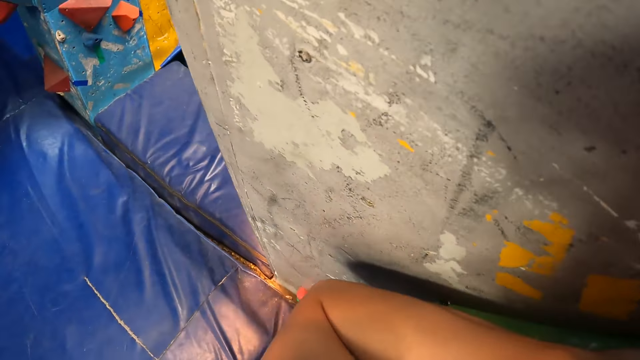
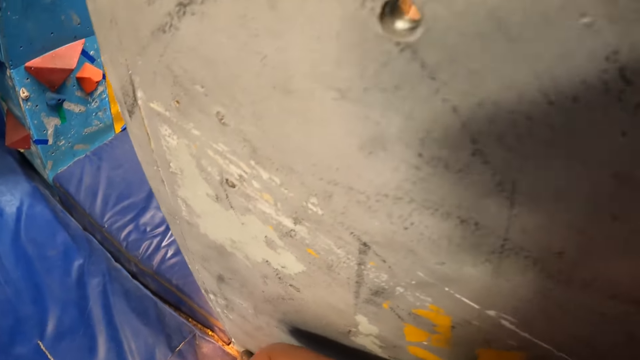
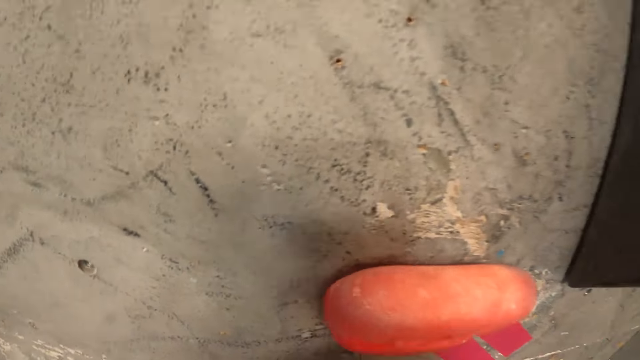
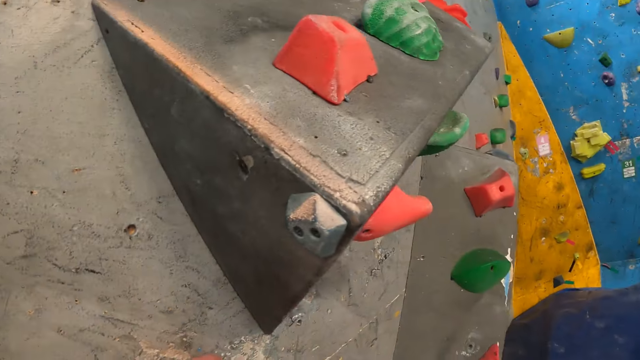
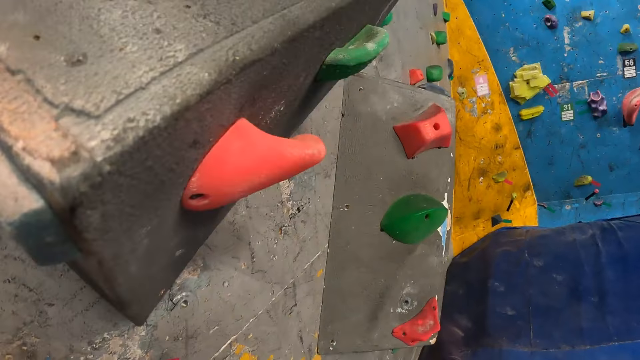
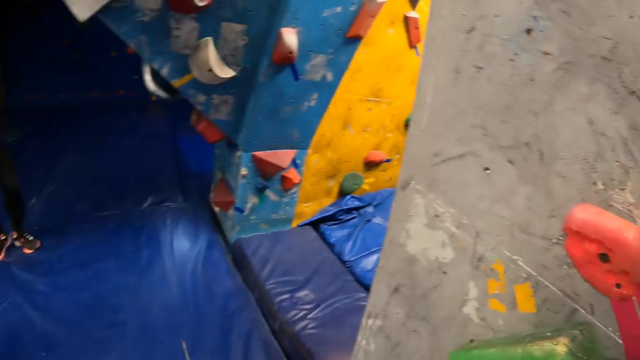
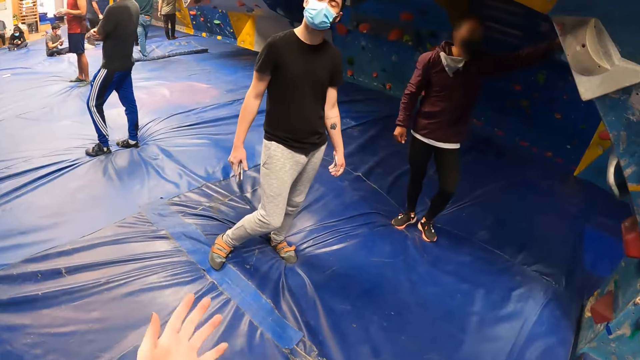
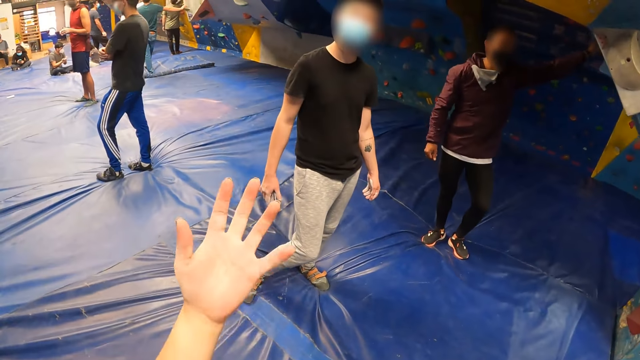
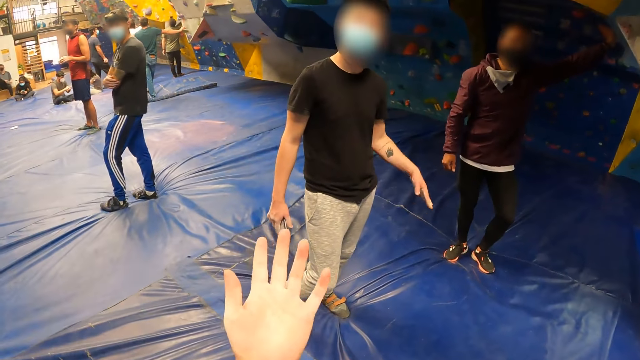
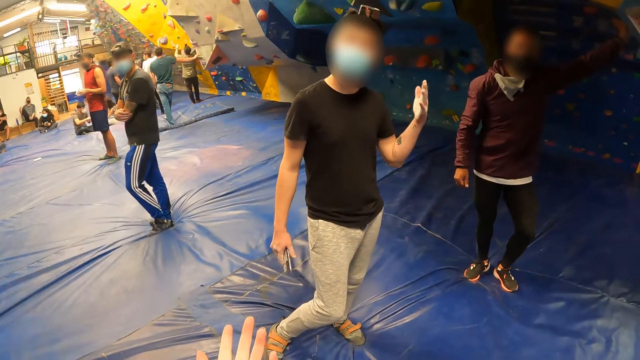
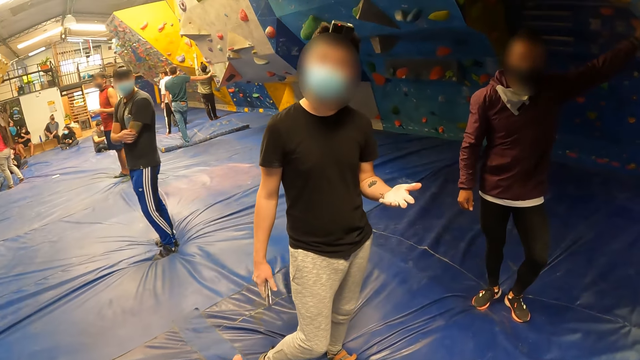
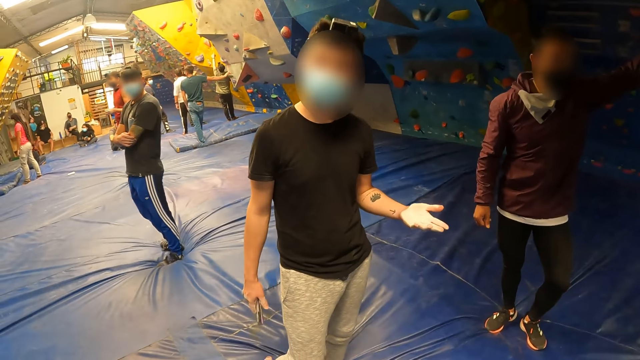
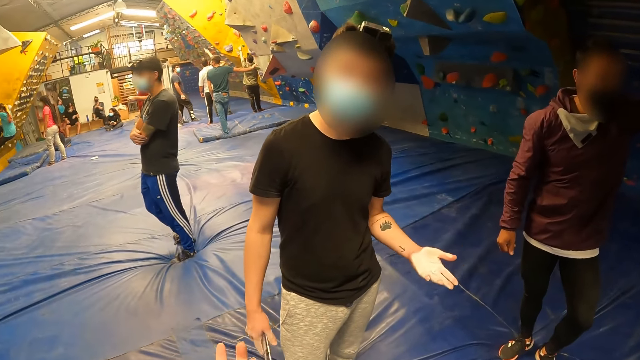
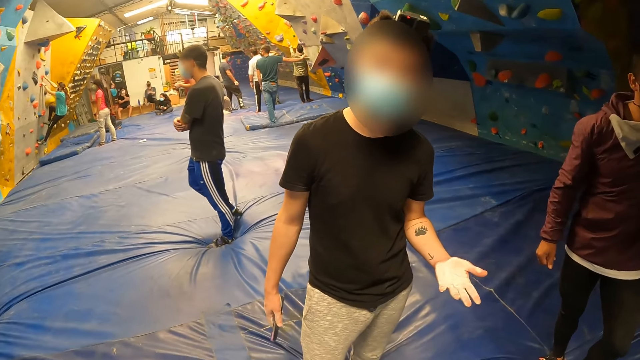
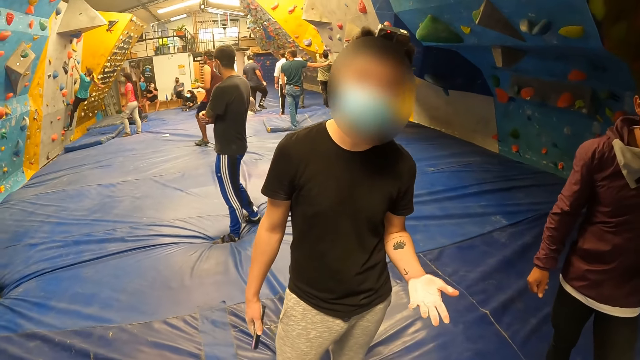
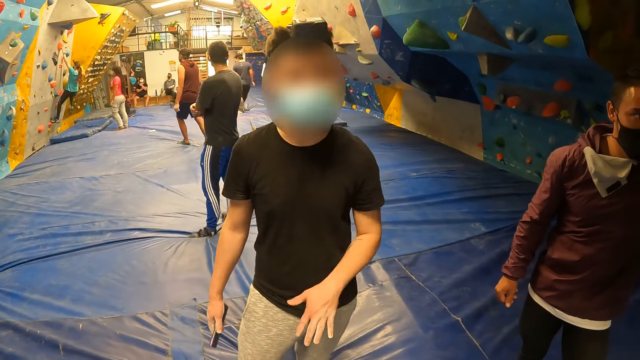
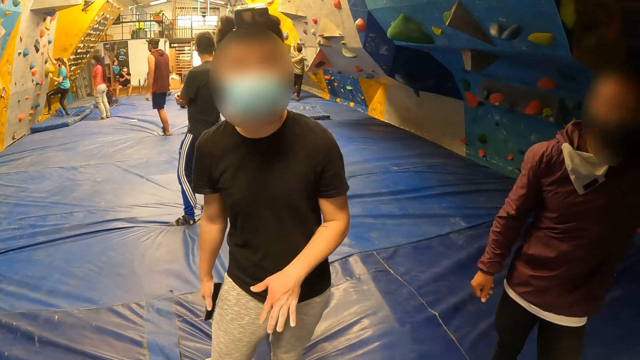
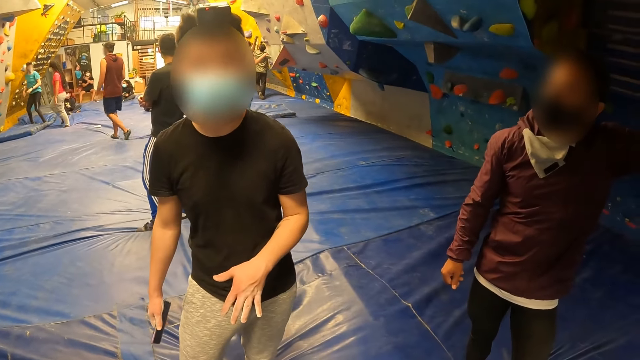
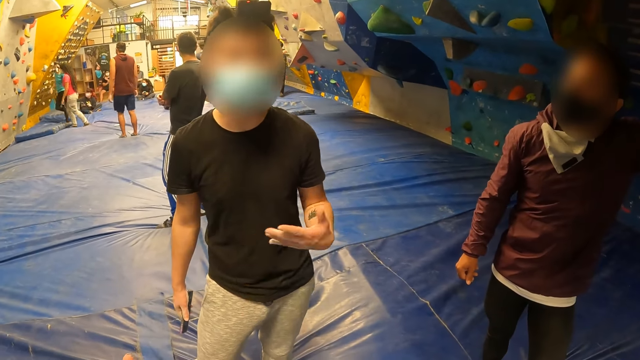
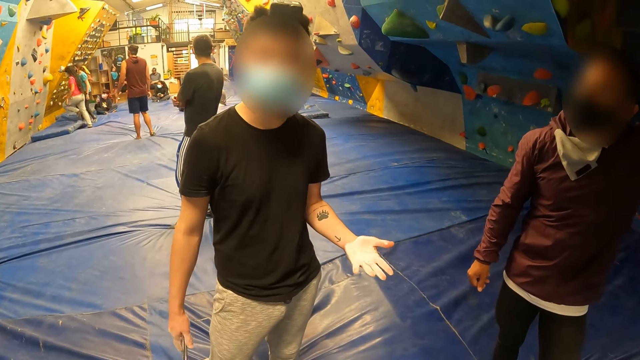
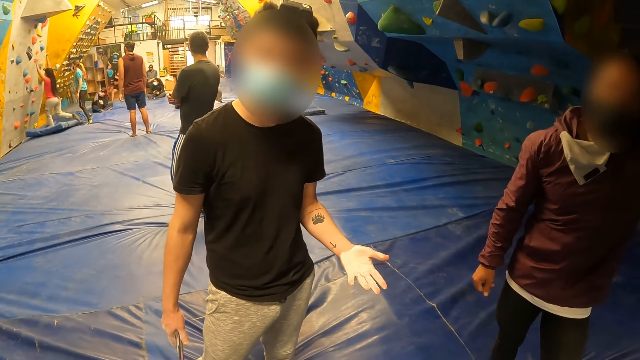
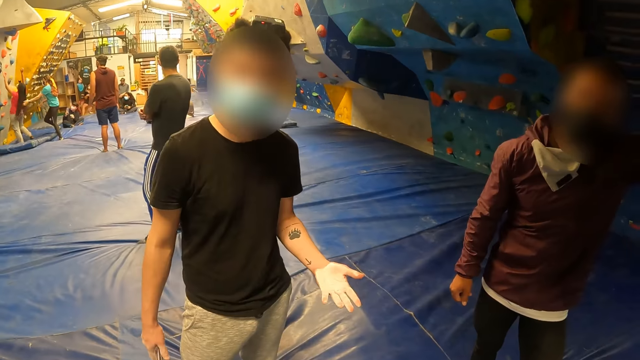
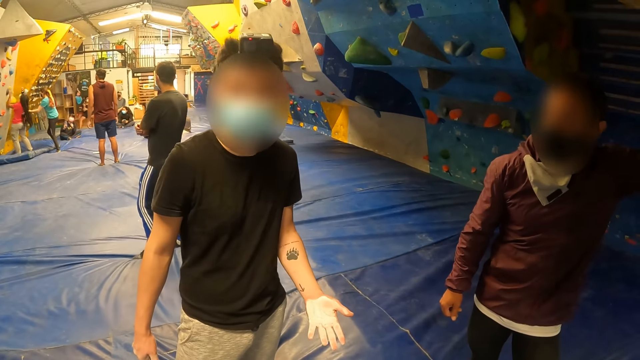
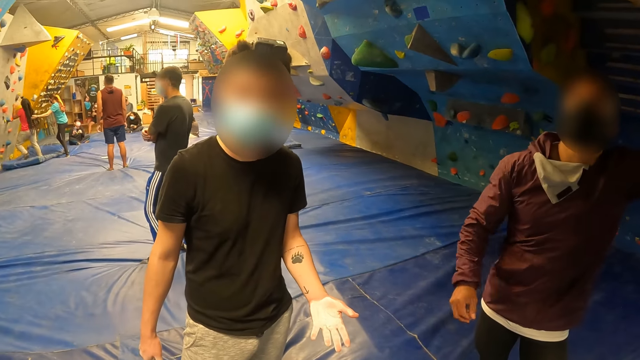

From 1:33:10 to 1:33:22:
The camera wearer looks at her hand. A man spreads his hands. A woman climbs down from the climbing wall. The man converses with the camera wearer. Another man converses with the first man.

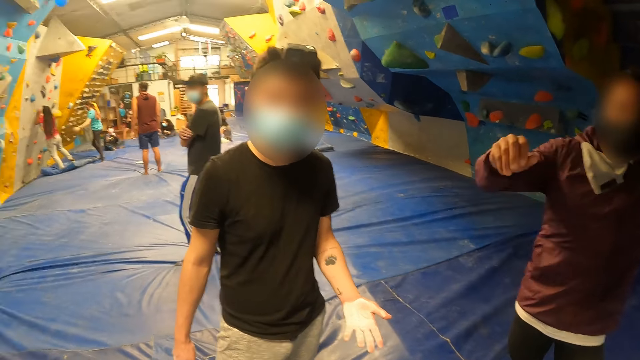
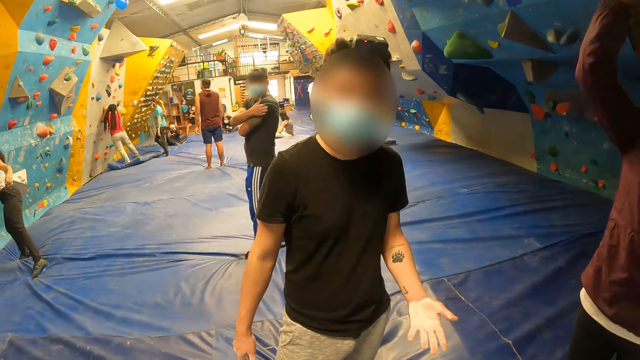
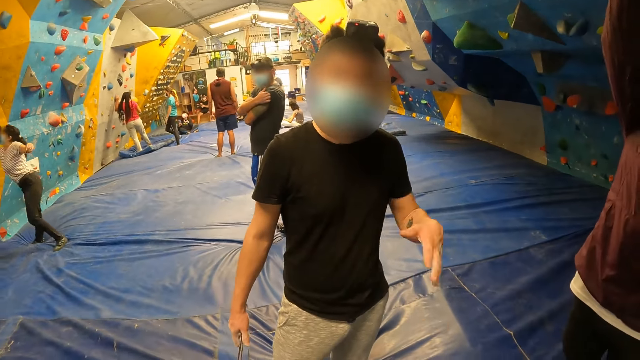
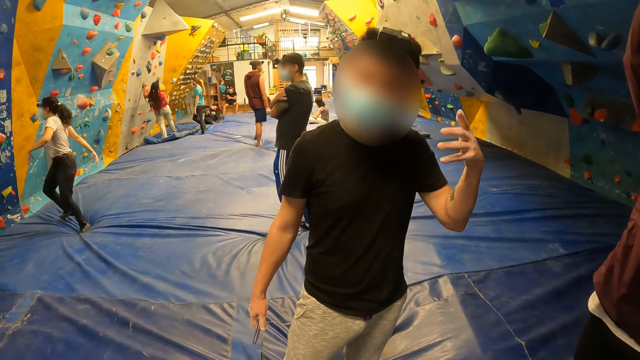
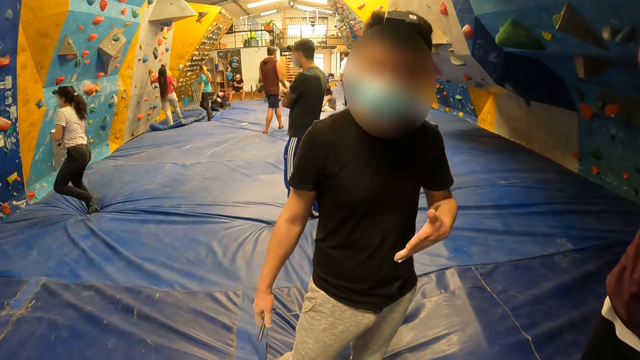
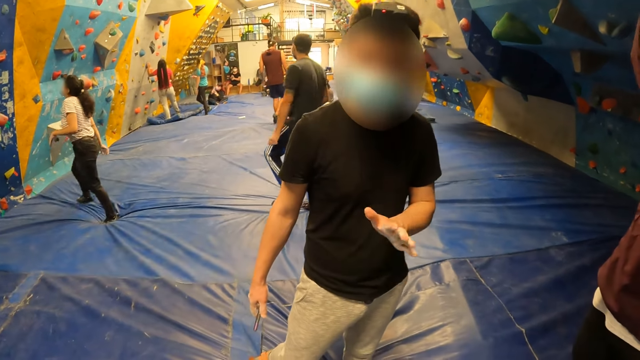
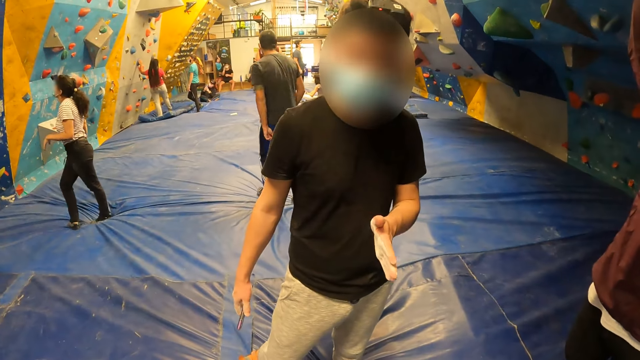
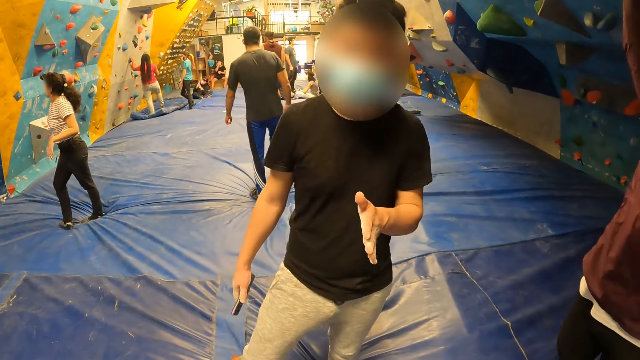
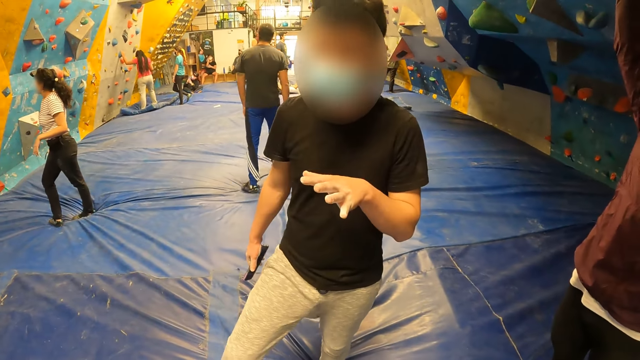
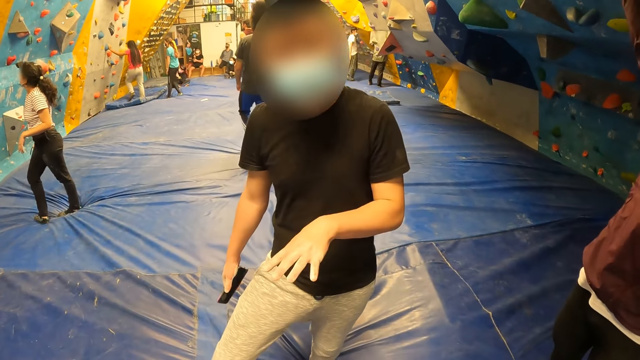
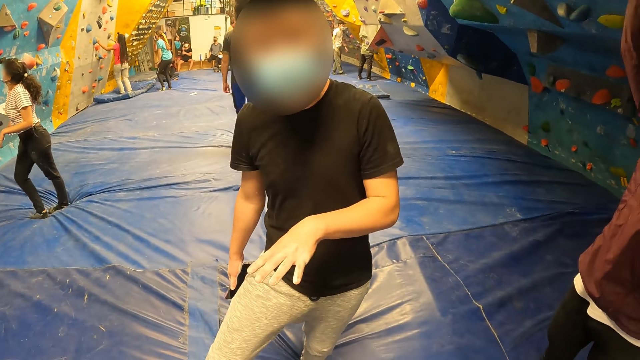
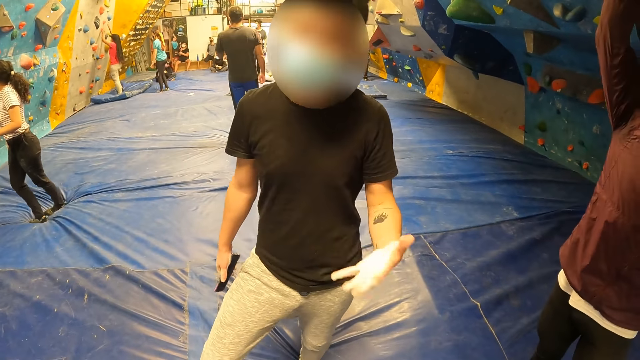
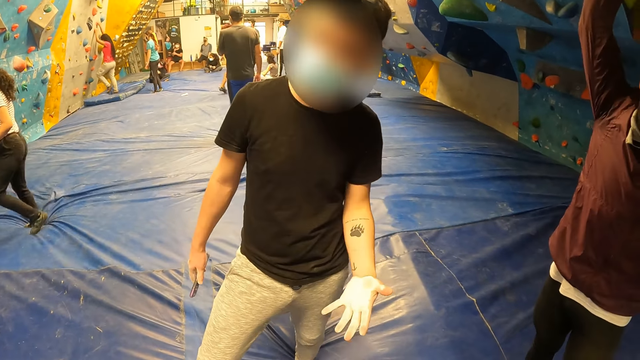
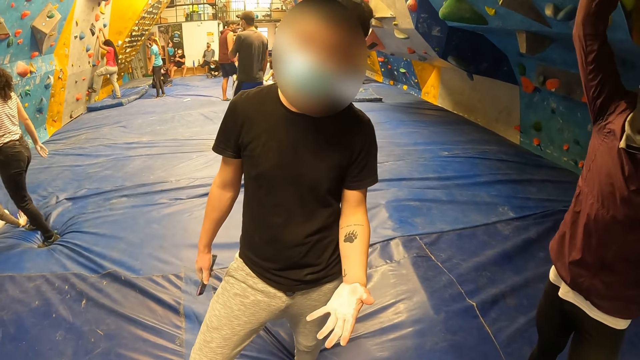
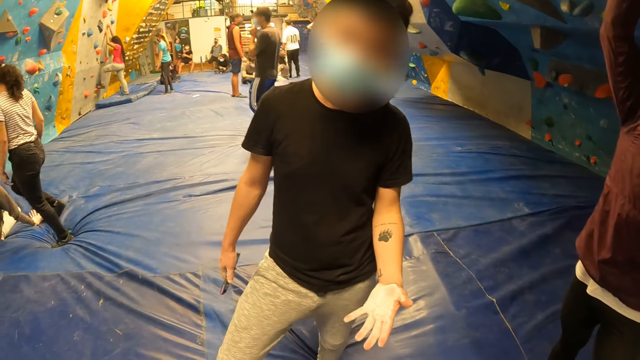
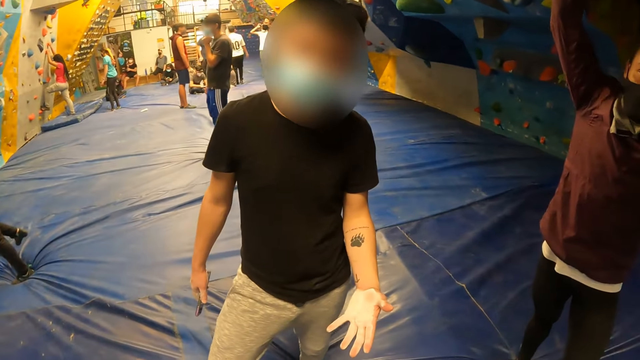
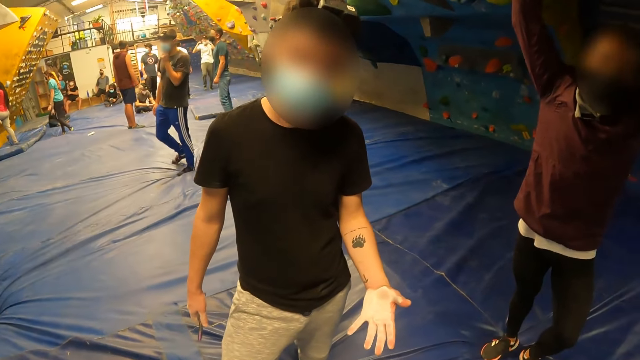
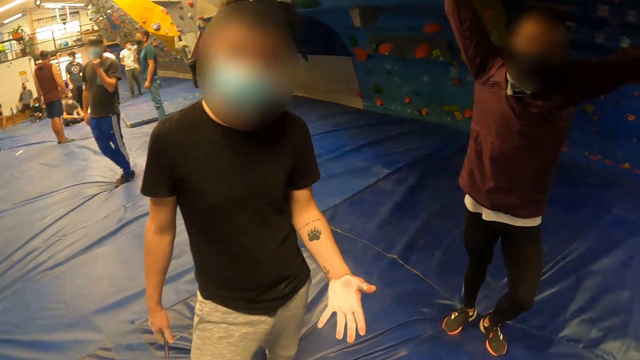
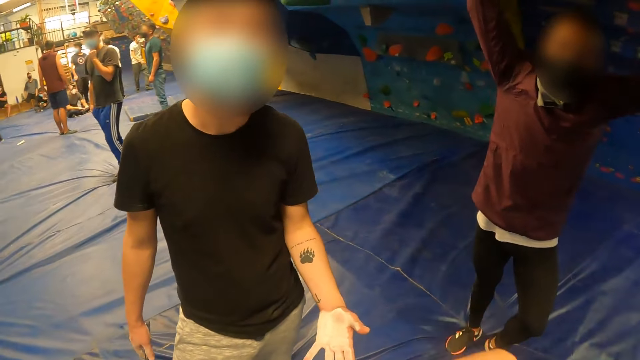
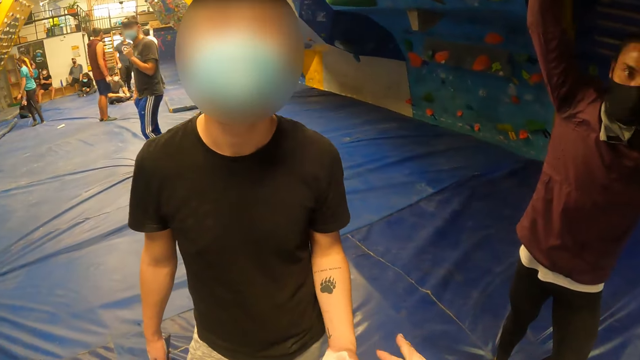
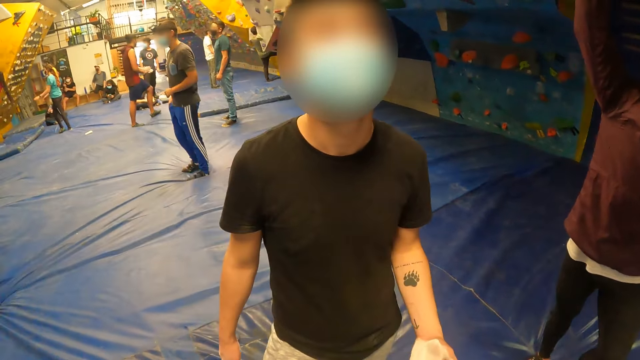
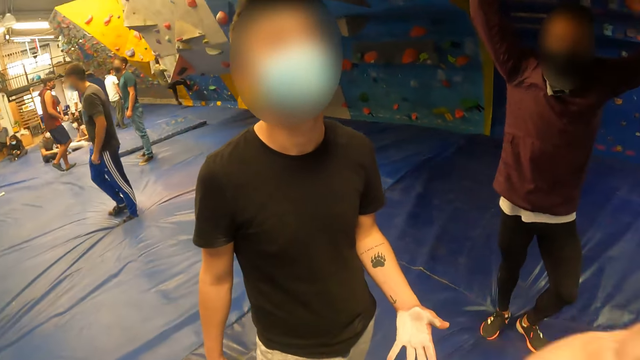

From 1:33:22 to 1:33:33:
A man raises his hand. Another man converses with the camera wearer. The camera wearer uses gestures to converse with the other man. The woman climbs the climbing wall.
